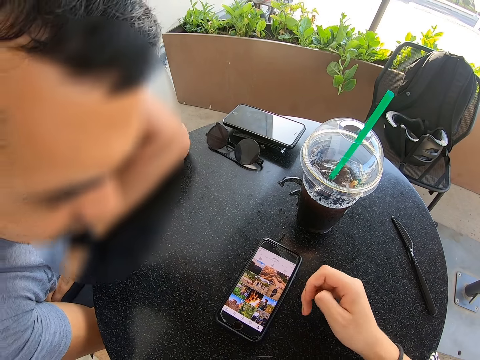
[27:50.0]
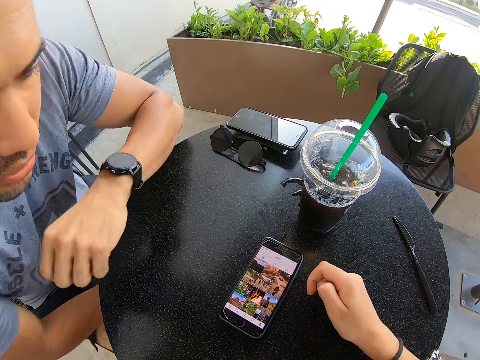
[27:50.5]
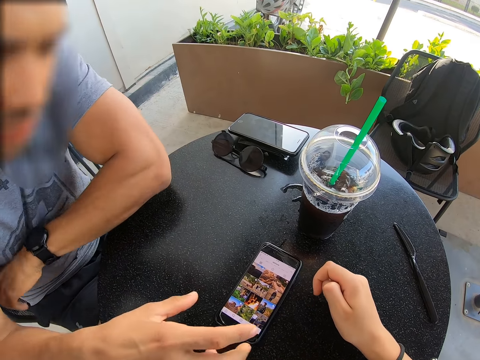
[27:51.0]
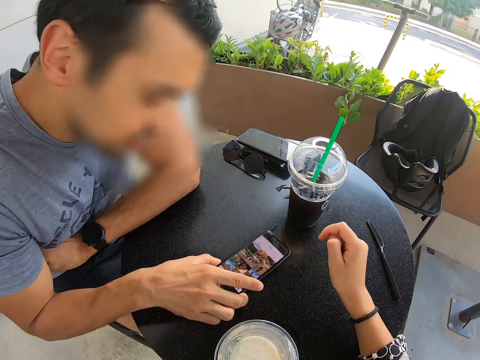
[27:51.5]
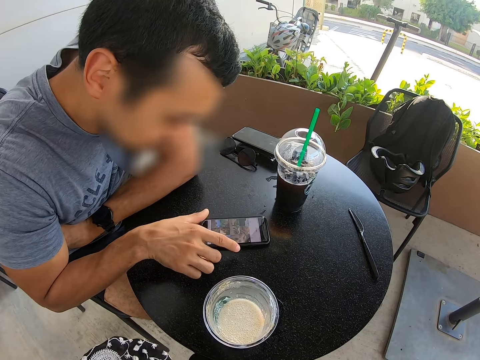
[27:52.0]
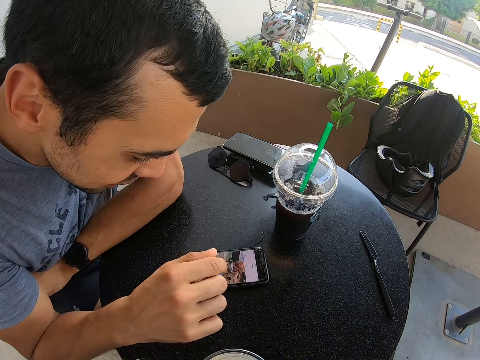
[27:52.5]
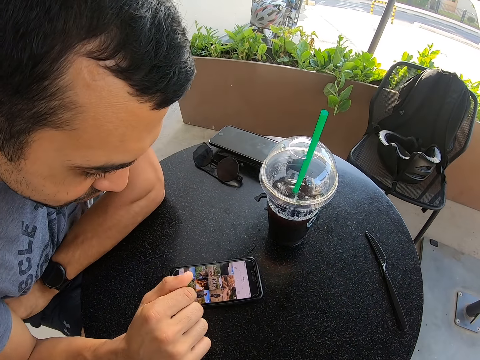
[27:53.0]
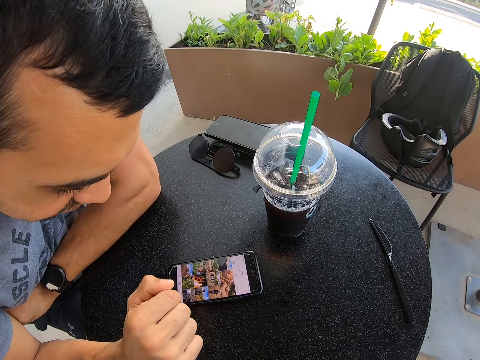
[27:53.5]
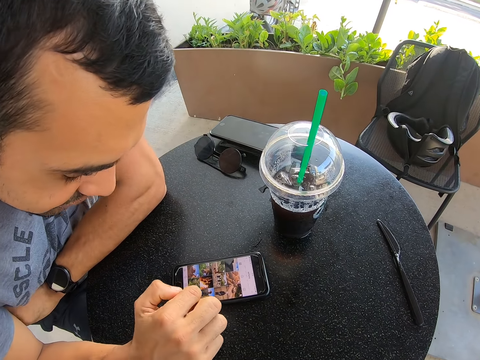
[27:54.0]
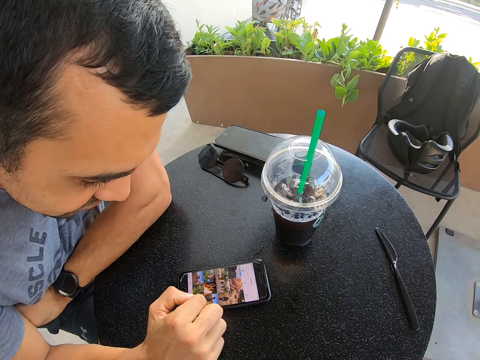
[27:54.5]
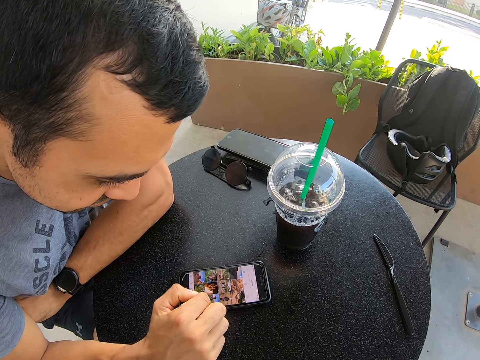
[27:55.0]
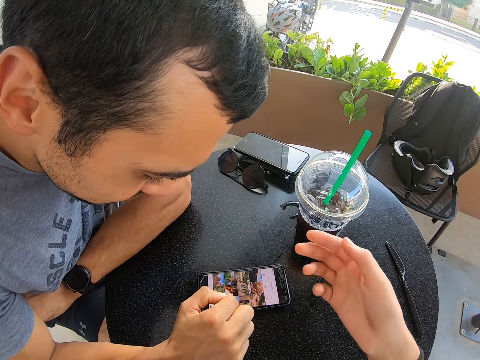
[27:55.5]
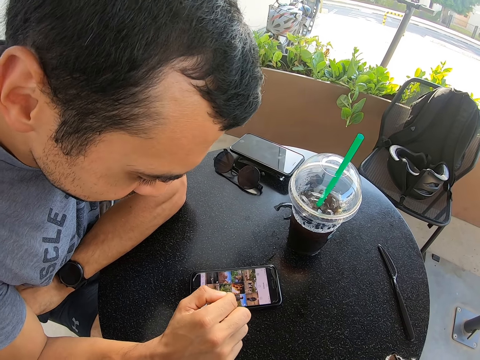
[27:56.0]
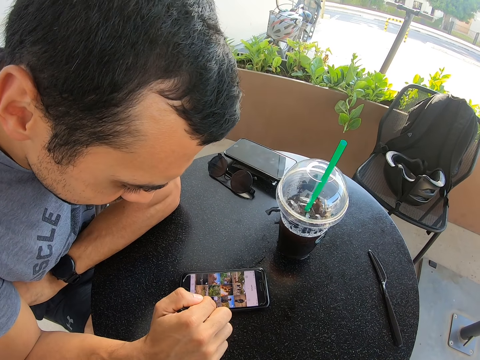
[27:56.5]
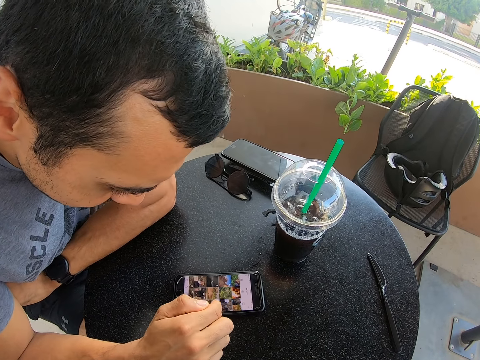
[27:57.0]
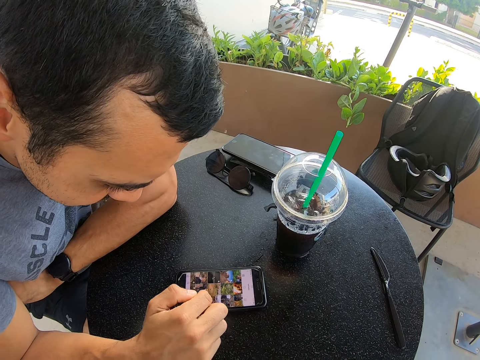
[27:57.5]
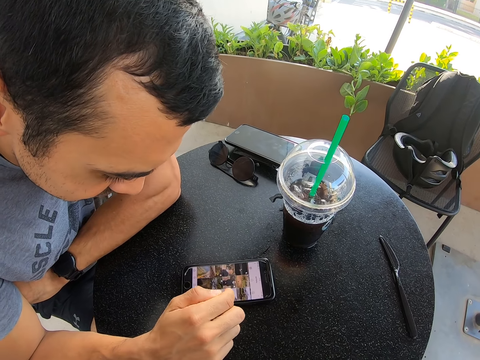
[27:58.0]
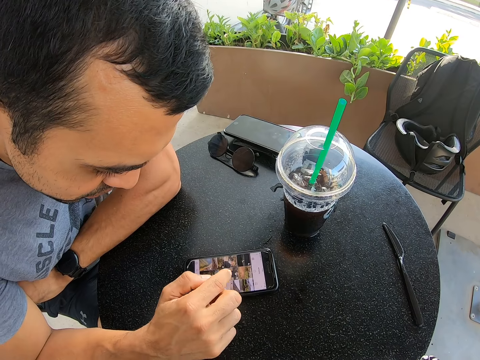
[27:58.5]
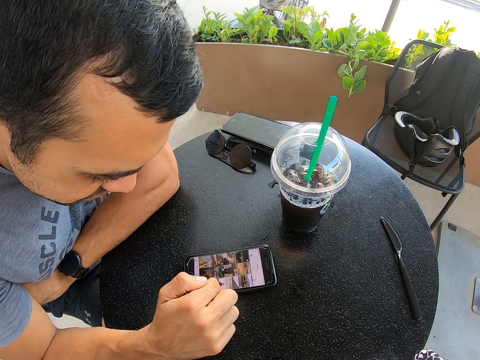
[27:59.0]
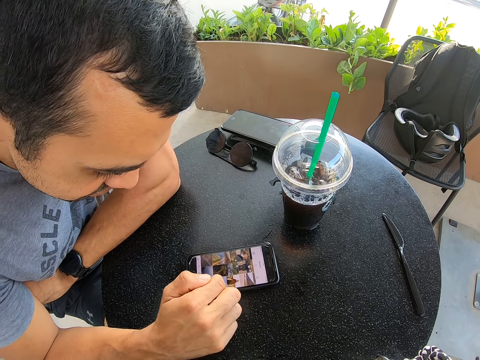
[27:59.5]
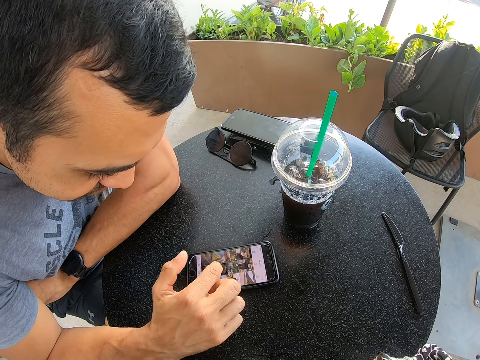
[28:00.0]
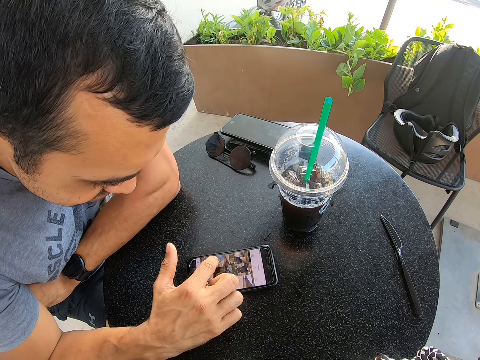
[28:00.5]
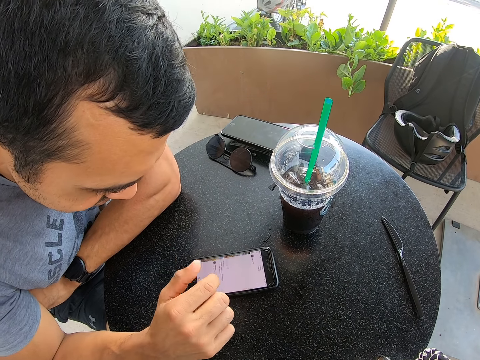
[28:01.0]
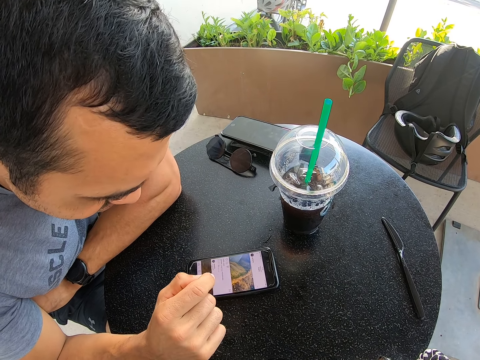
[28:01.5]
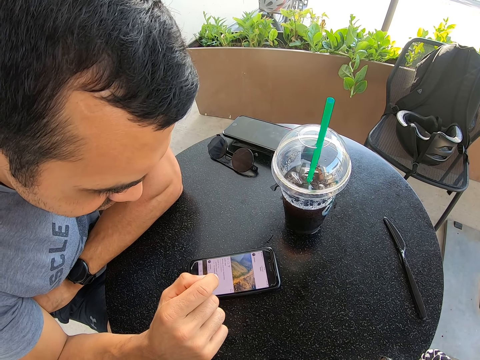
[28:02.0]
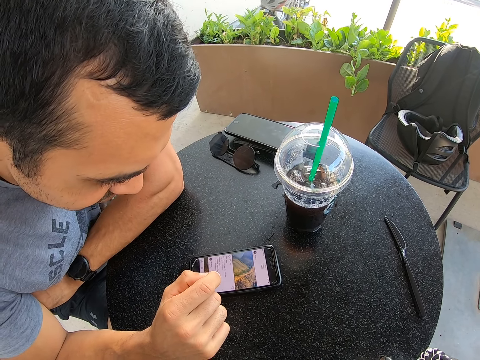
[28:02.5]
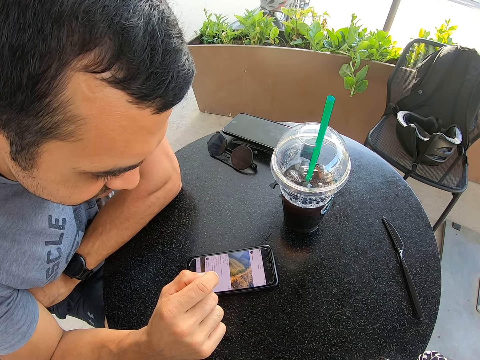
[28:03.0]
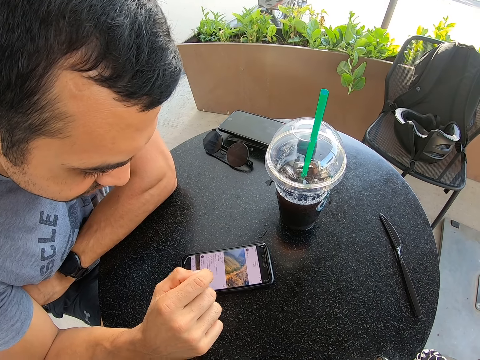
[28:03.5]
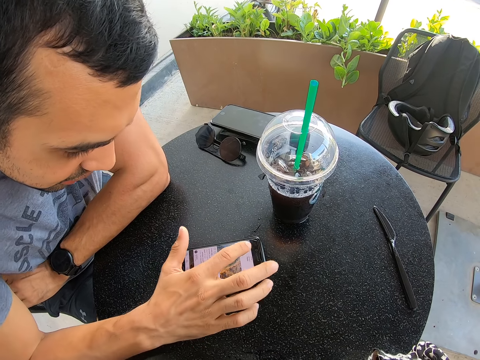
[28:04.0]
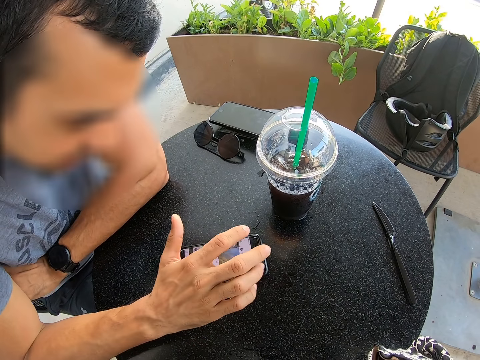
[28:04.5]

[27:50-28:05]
A man holds the phone. The man uses the phone.

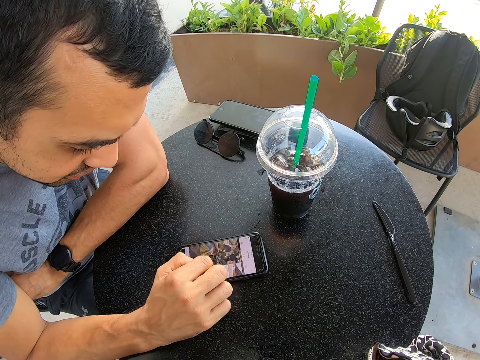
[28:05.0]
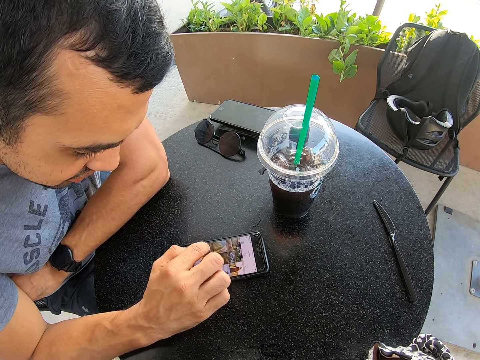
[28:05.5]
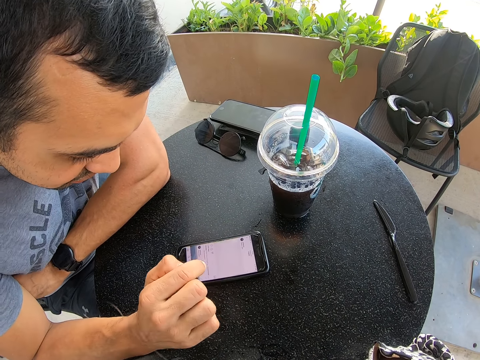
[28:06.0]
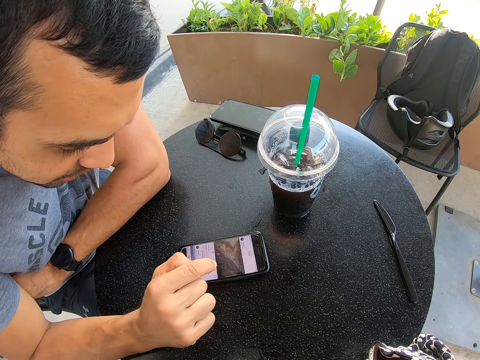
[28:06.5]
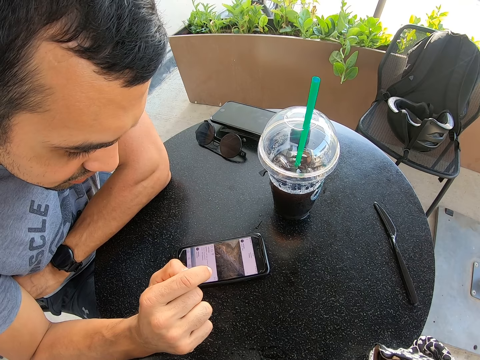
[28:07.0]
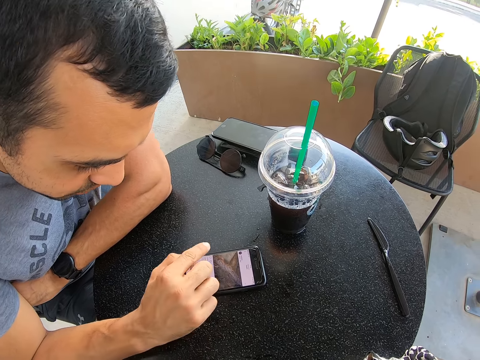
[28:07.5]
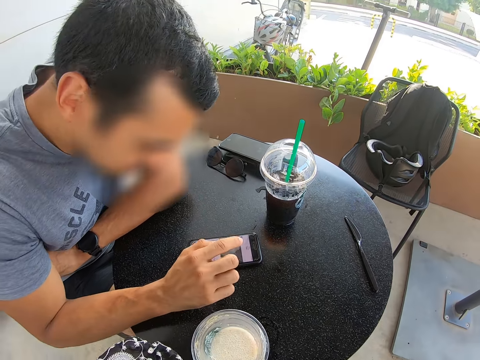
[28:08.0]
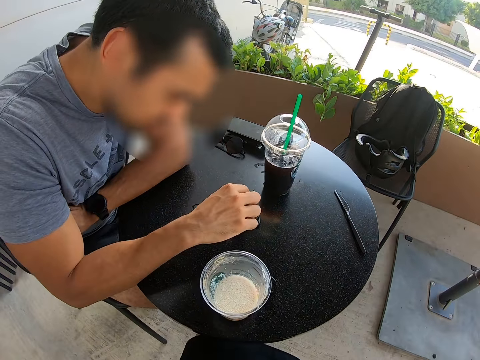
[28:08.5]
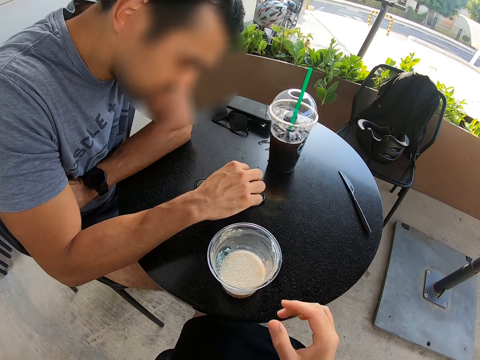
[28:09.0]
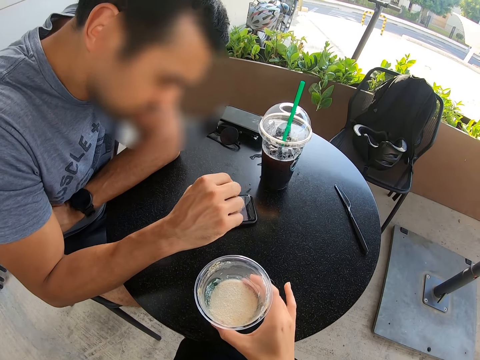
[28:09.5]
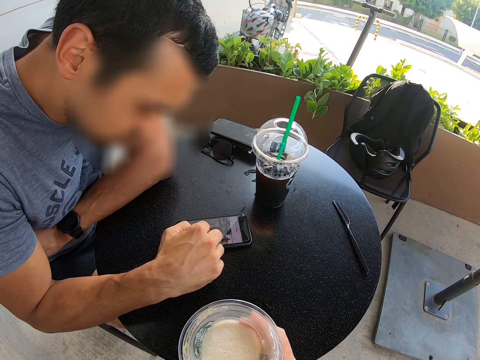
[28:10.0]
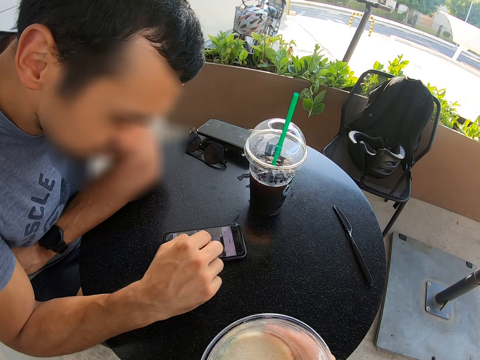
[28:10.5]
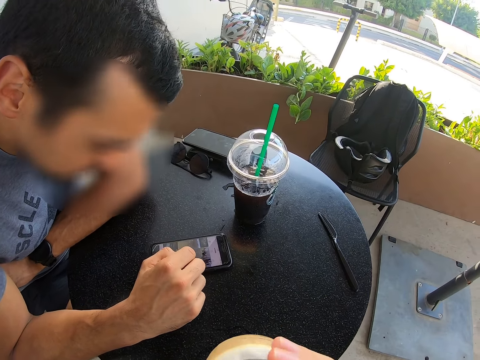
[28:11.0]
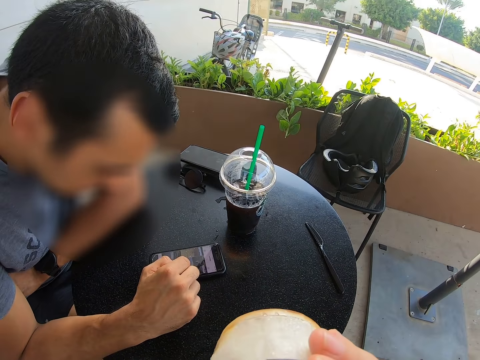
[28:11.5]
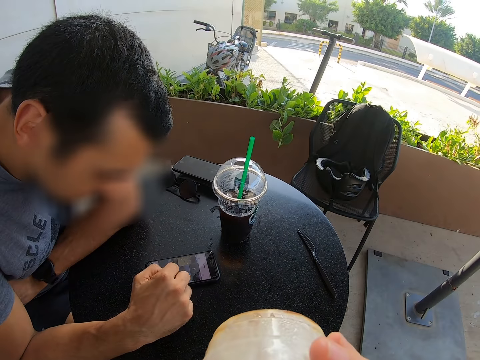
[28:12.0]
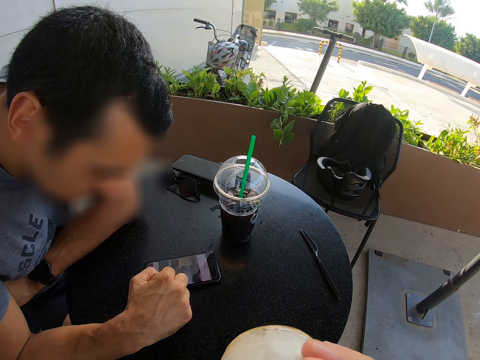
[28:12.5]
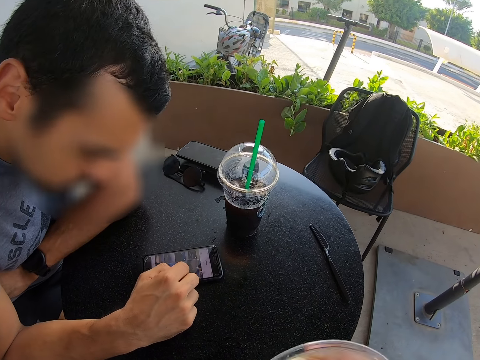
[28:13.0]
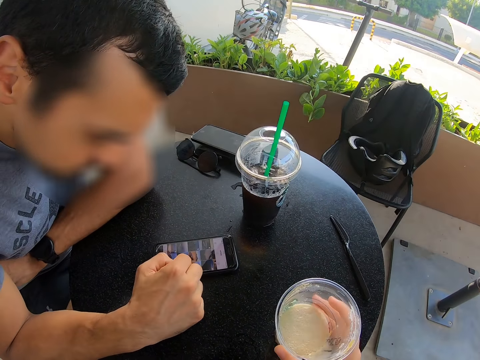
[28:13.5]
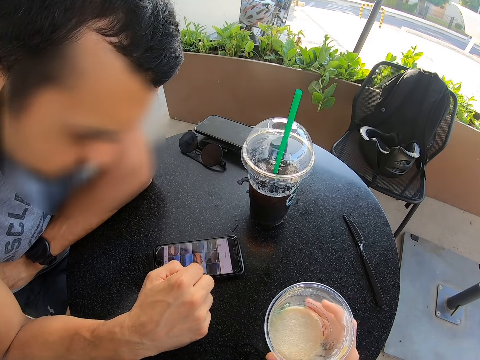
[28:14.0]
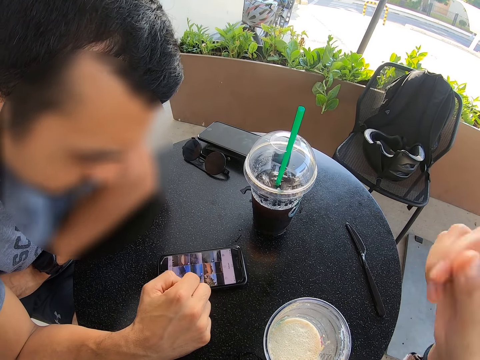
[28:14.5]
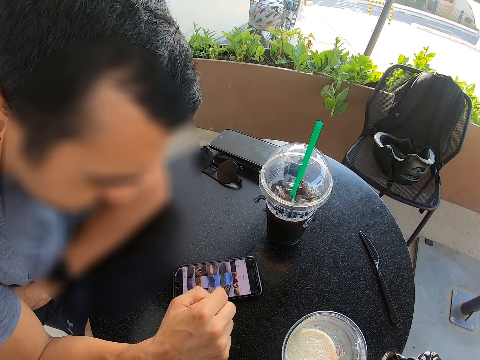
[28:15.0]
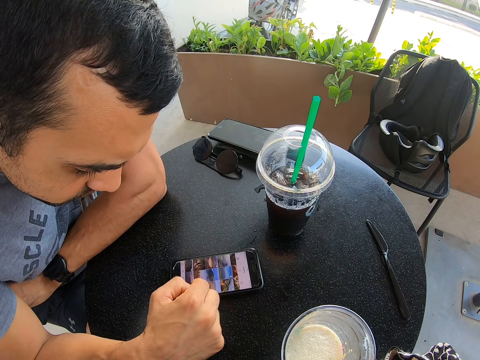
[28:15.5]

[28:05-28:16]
The camera wearer drinks a milkshake. They pick a cup. They drink from the cup. They place the disposable juice glass on the table. A man uses the phone.
